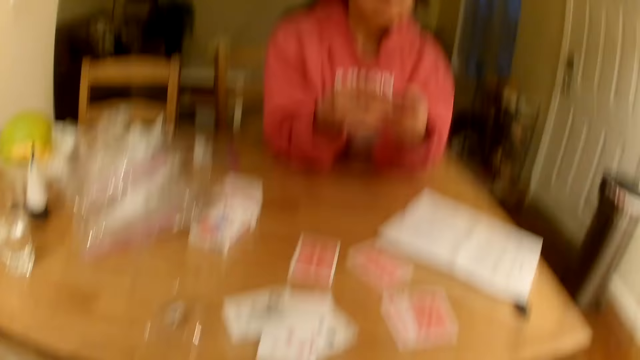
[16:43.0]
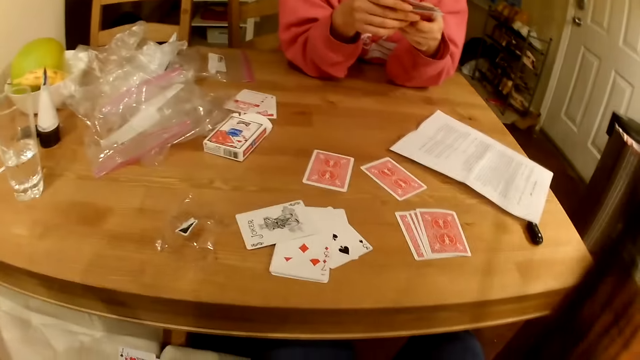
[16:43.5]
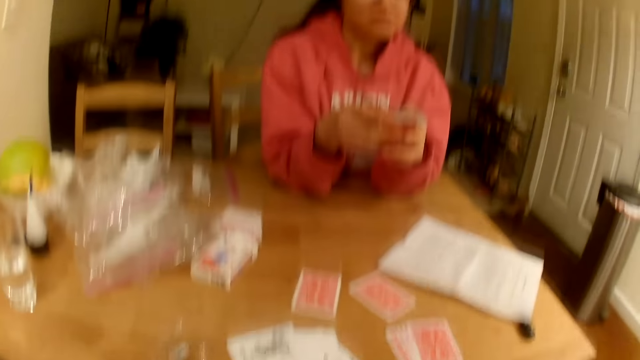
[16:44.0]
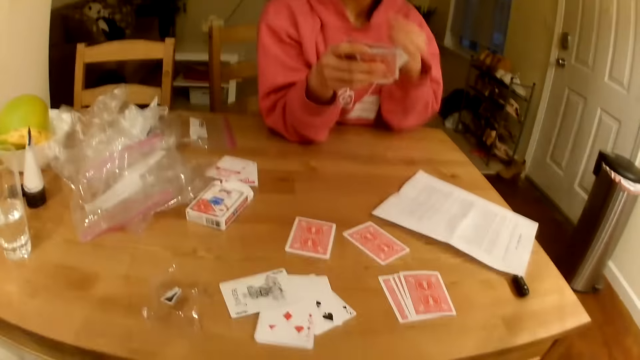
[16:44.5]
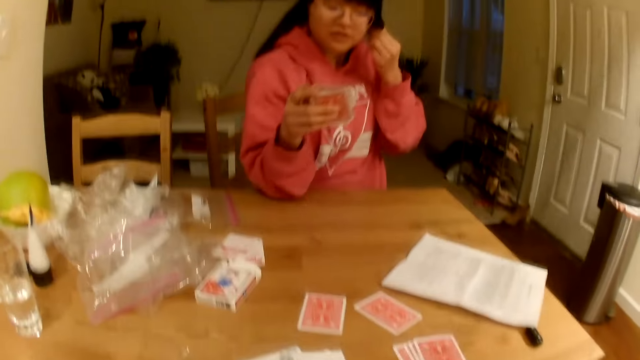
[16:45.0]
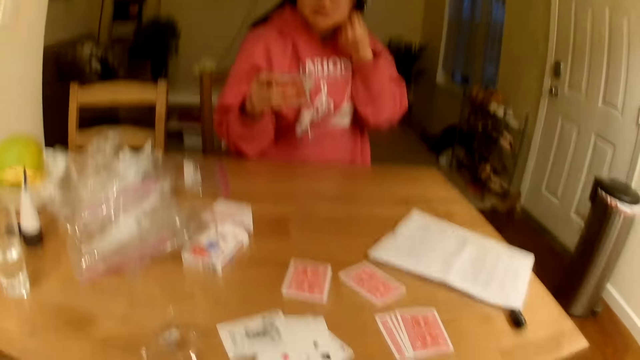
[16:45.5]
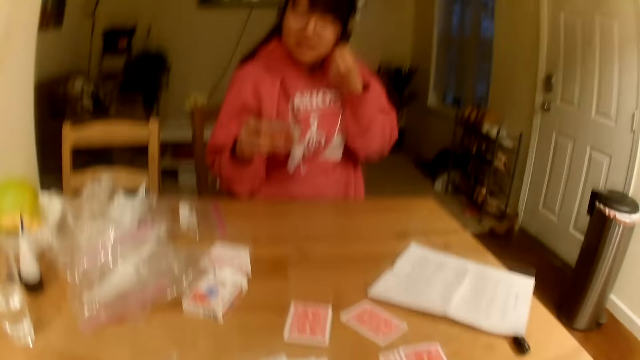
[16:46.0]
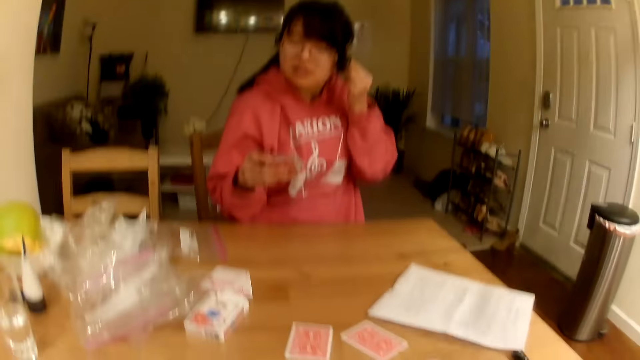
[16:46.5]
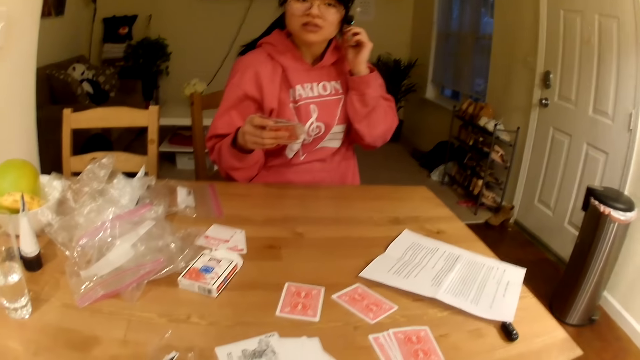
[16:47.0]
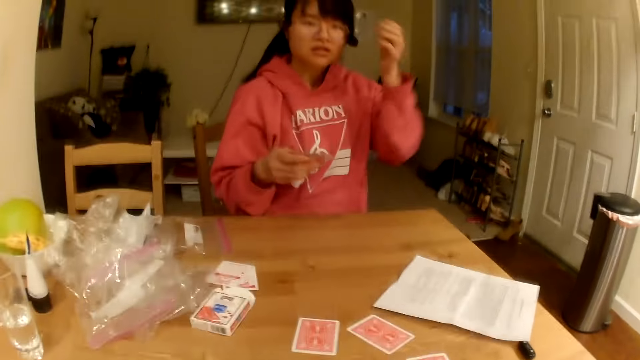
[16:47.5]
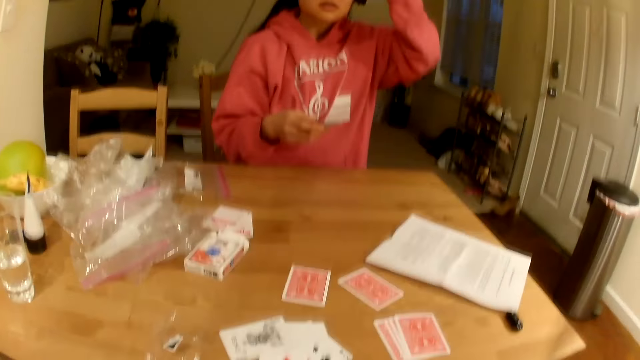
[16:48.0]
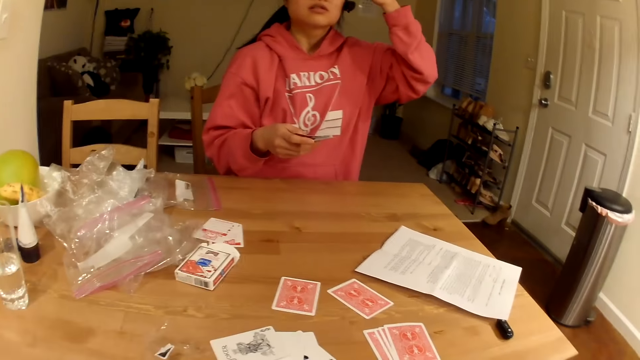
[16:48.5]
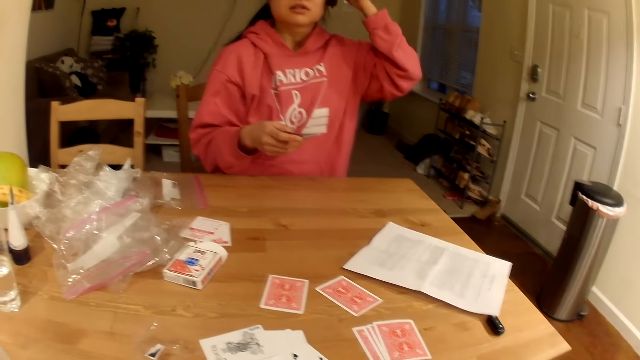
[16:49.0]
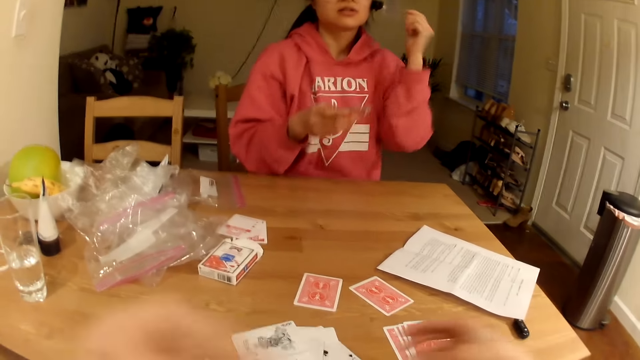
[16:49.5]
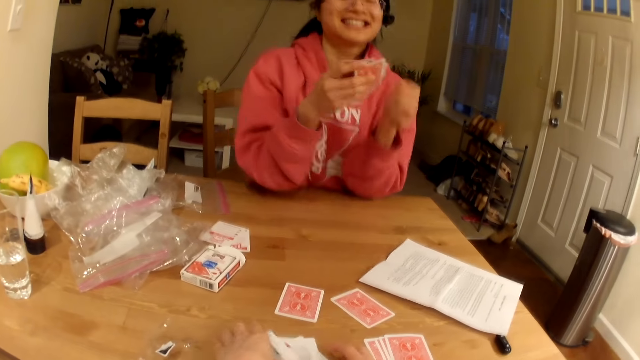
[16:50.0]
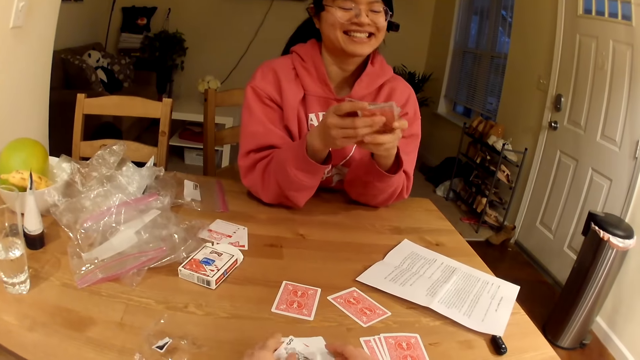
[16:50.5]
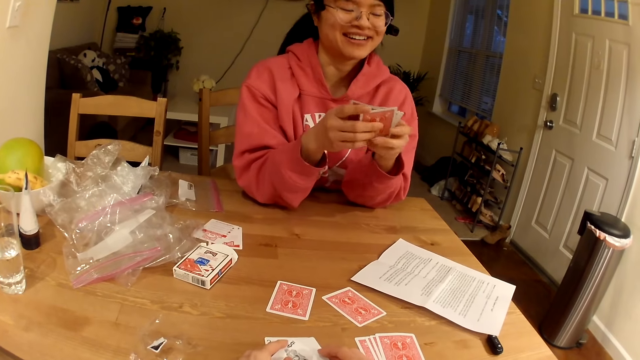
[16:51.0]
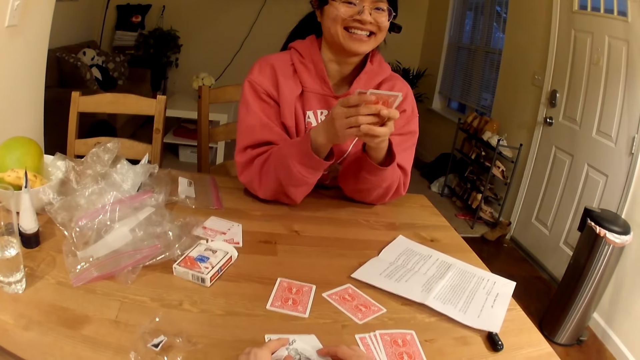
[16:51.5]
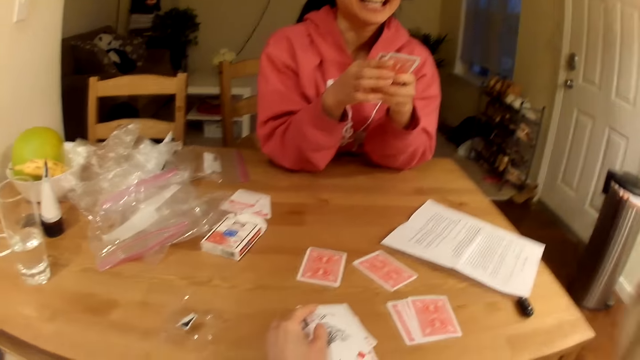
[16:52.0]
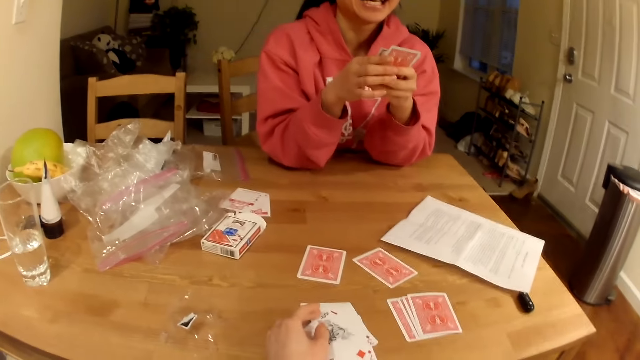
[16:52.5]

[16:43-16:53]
A person pulls back the hair. The person flips her hair. The camera wearer touches playing cards on the table.

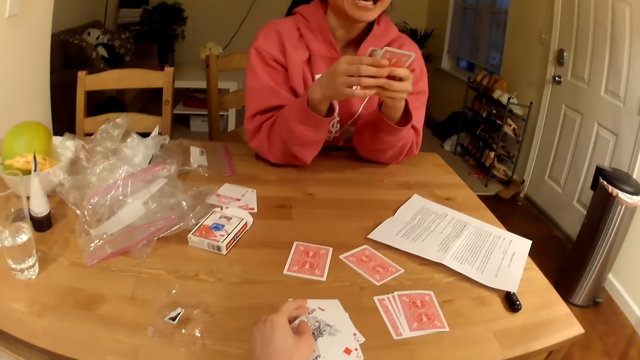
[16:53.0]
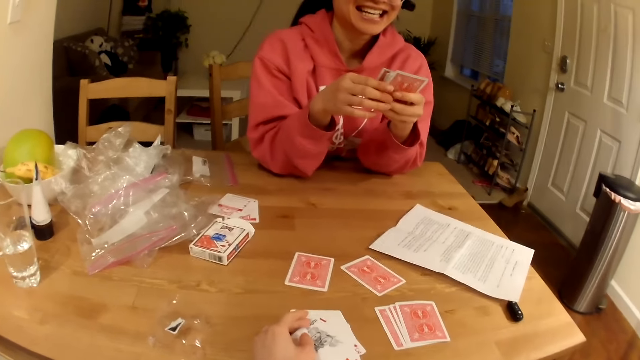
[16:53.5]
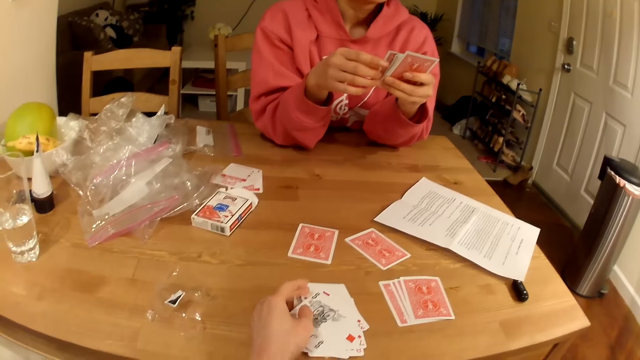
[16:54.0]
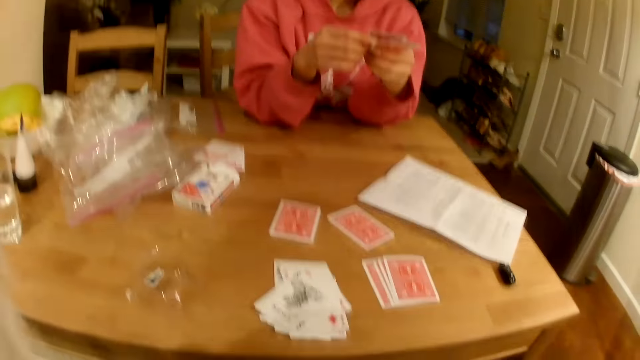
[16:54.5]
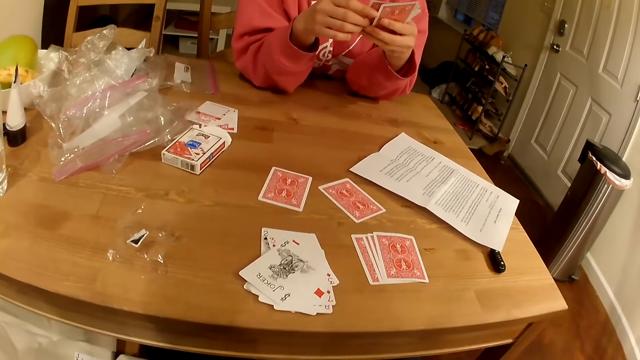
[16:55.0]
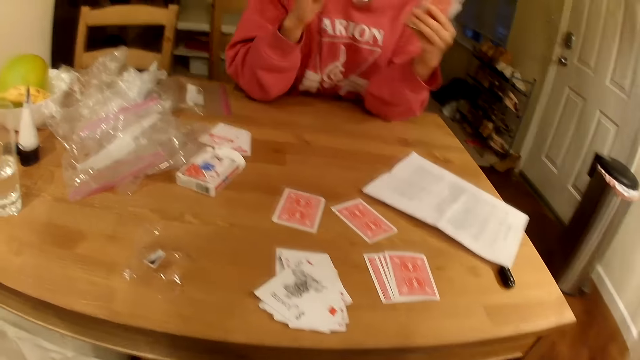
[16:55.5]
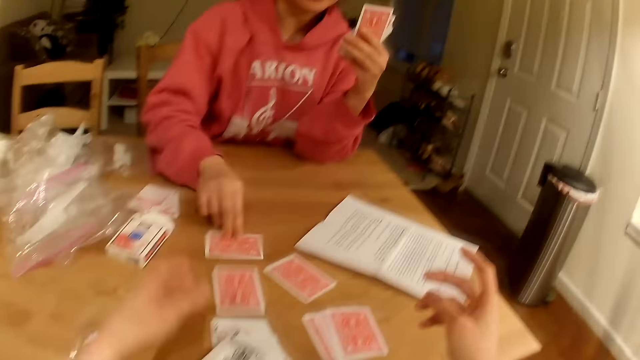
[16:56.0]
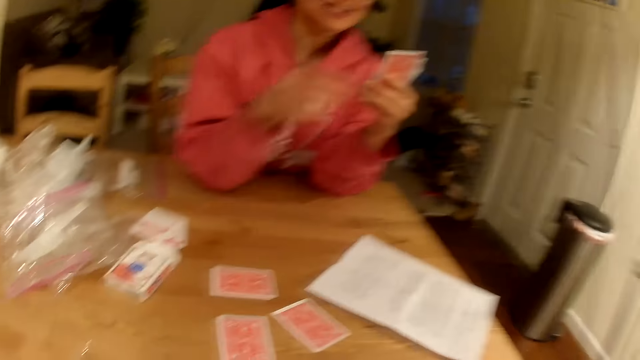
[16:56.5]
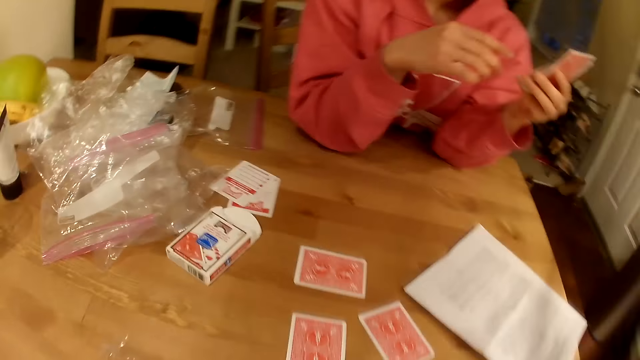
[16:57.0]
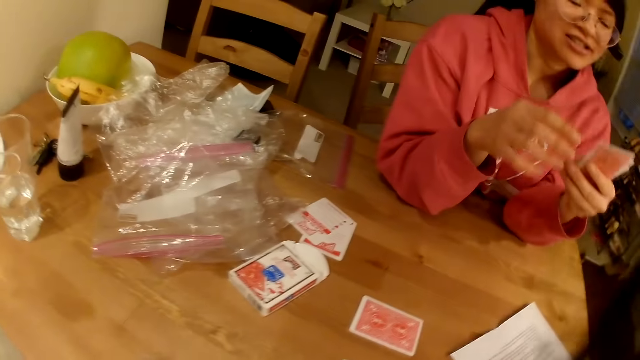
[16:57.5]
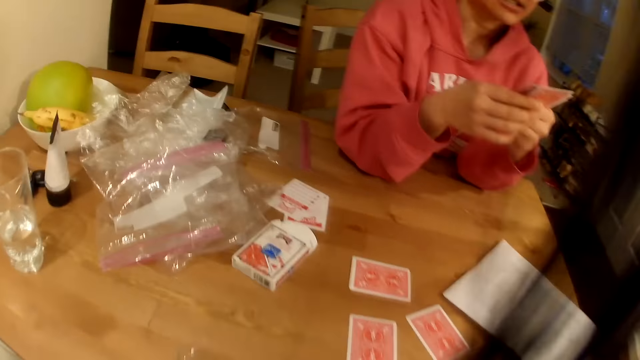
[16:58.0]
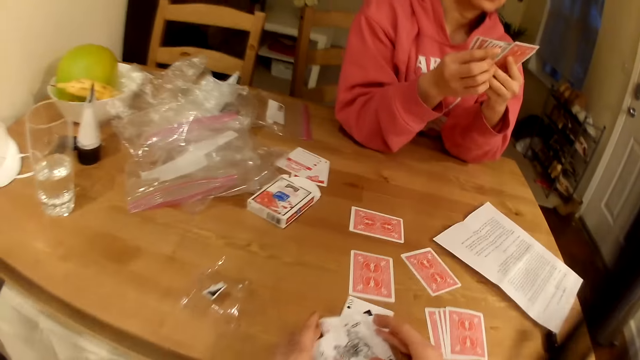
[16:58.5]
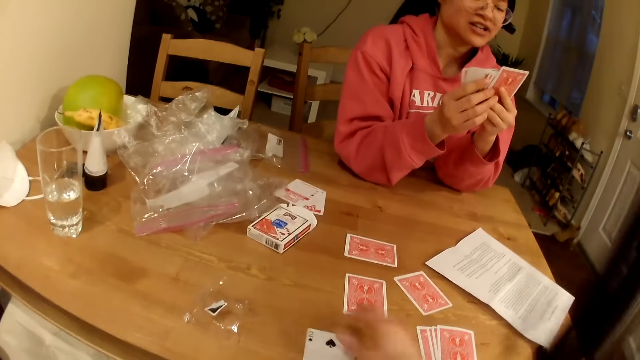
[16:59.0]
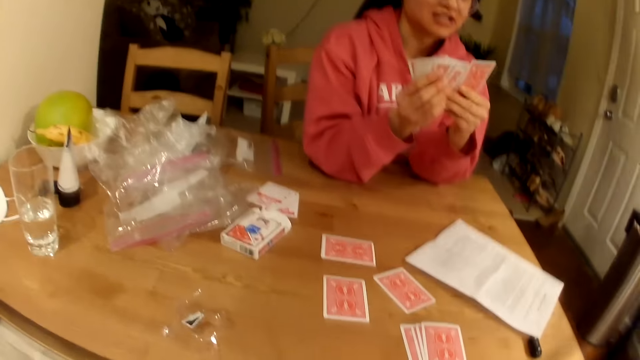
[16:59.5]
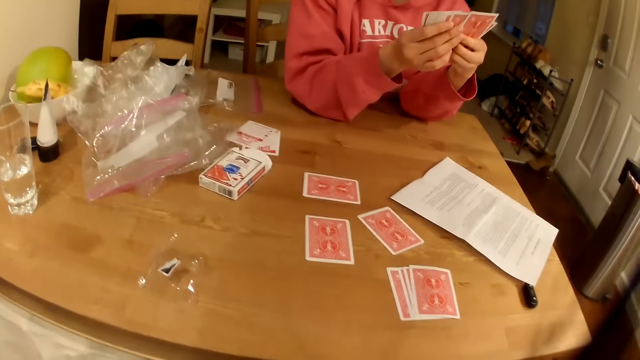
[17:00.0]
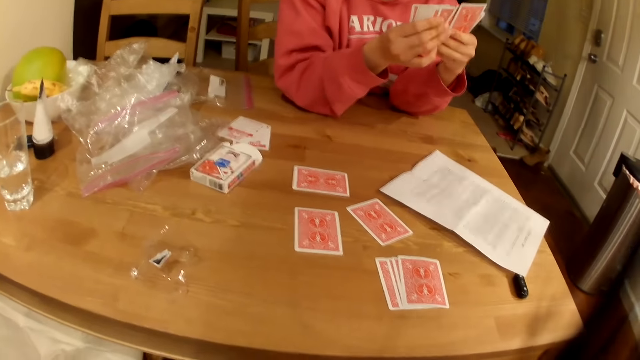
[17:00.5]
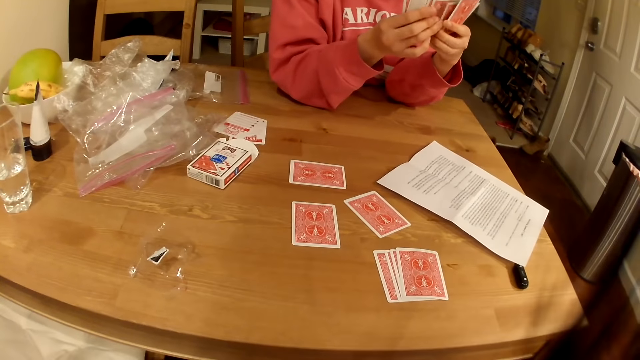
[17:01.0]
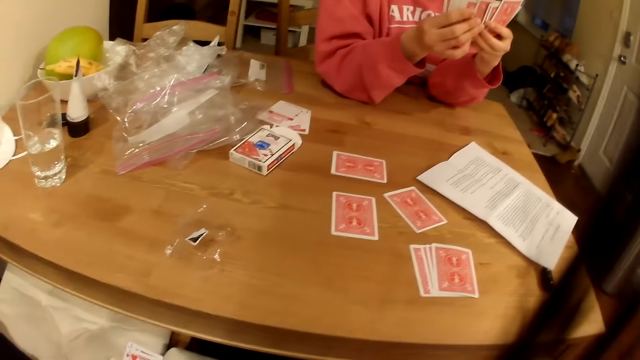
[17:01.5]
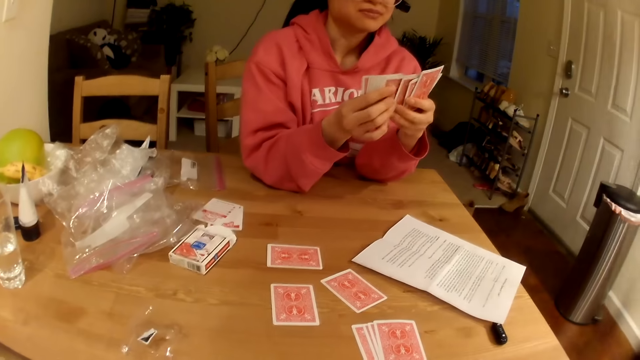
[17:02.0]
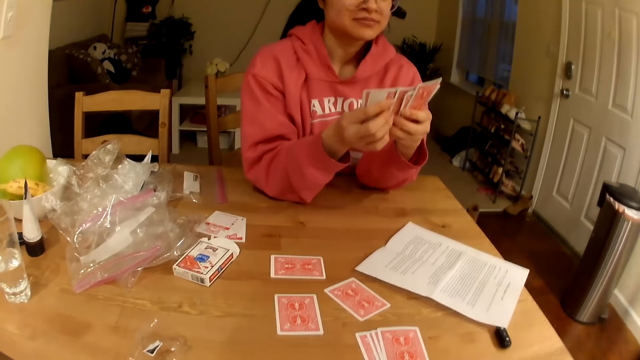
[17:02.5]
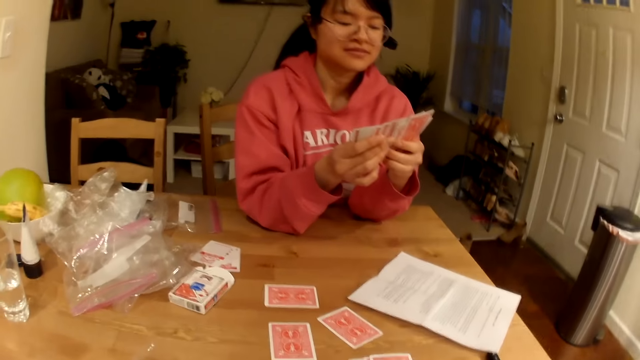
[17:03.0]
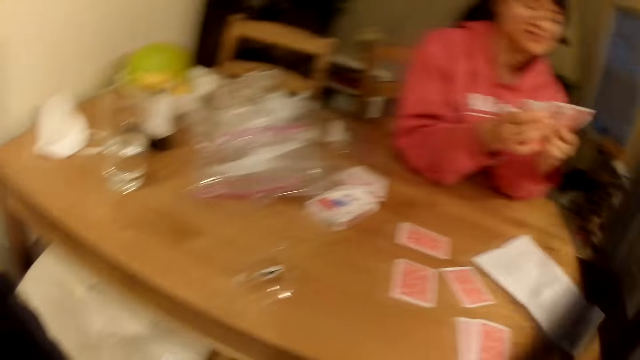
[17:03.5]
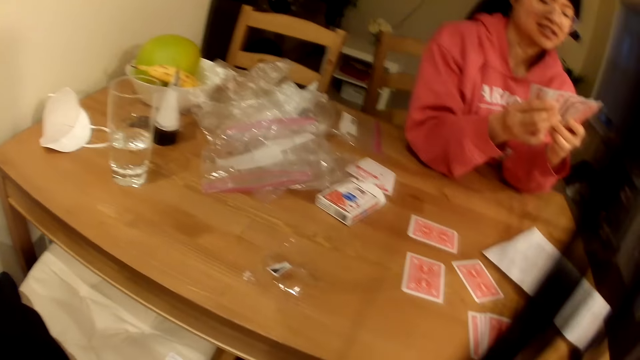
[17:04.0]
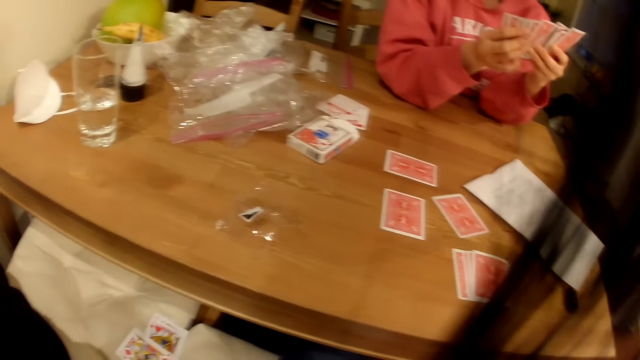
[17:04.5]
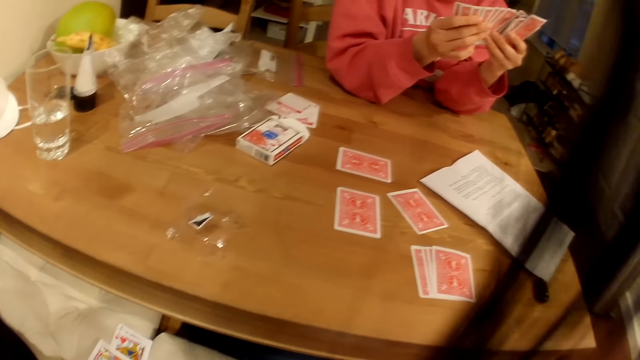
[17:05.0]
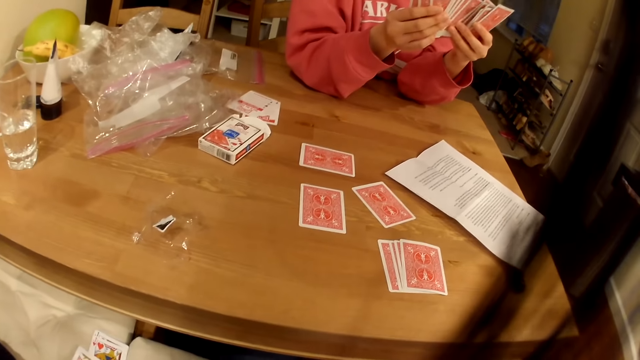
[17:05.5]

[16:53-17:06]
The camera wearer adjusts the camera. A person puts playing cards on the table. The person shuffles the playing cards. The camera wearer picks the playing cards from the table.
